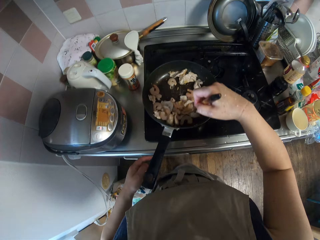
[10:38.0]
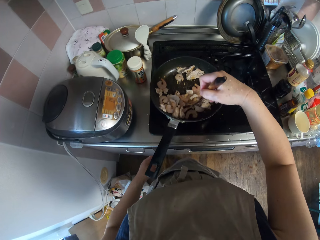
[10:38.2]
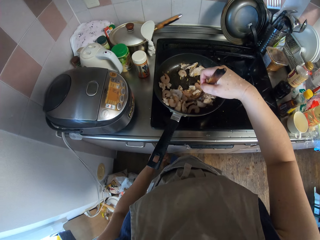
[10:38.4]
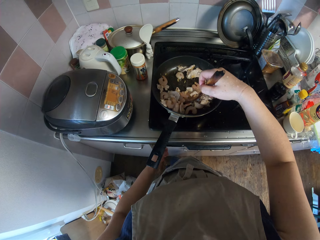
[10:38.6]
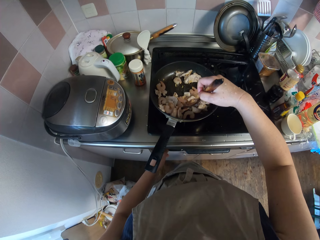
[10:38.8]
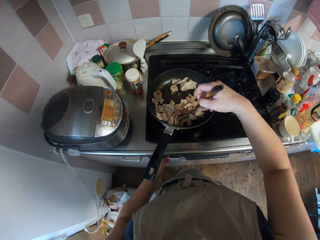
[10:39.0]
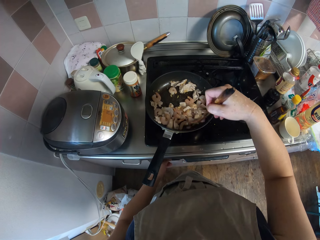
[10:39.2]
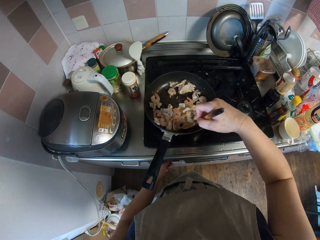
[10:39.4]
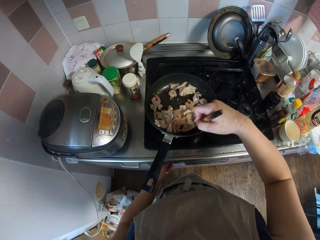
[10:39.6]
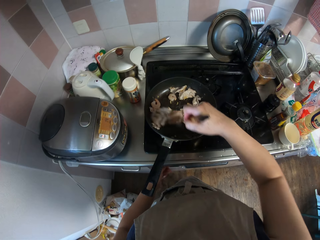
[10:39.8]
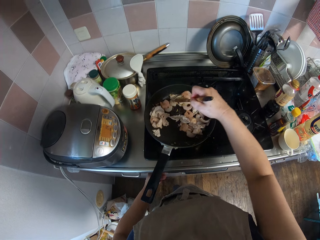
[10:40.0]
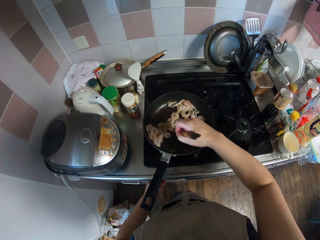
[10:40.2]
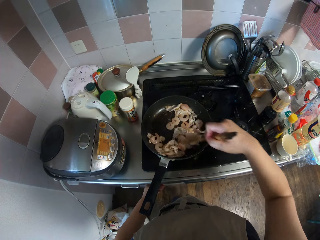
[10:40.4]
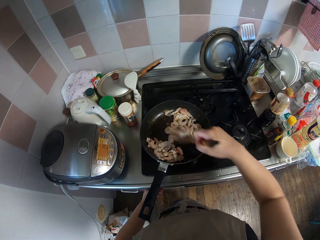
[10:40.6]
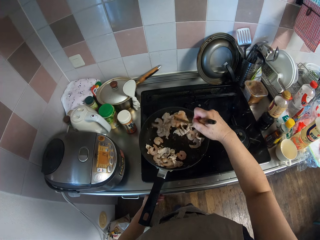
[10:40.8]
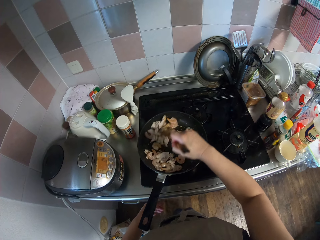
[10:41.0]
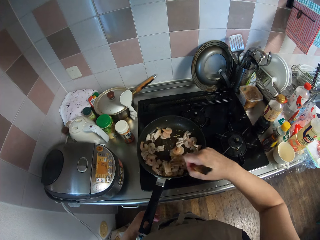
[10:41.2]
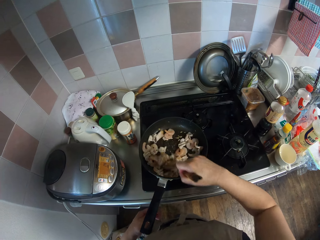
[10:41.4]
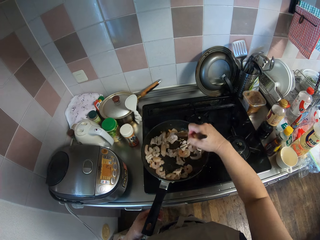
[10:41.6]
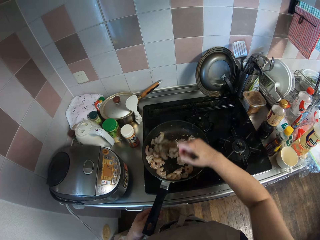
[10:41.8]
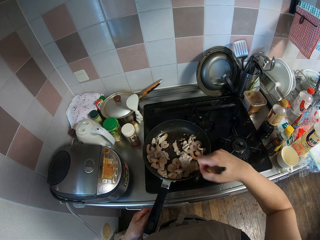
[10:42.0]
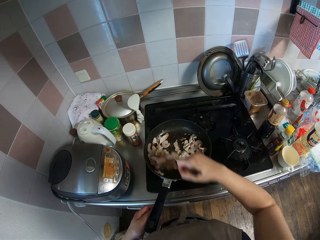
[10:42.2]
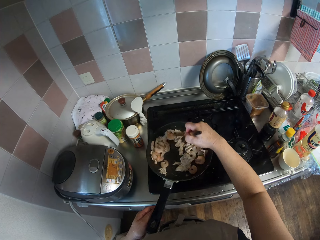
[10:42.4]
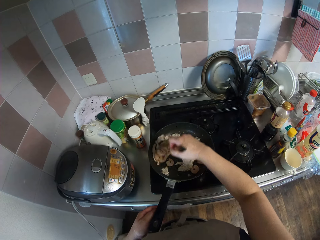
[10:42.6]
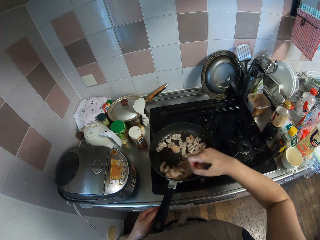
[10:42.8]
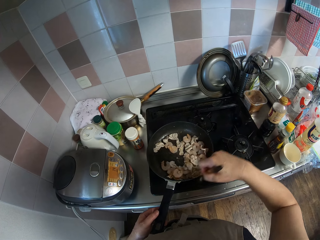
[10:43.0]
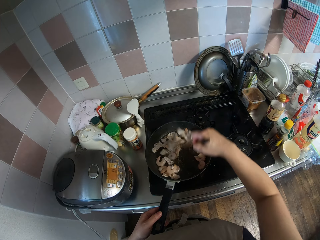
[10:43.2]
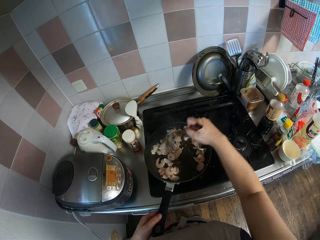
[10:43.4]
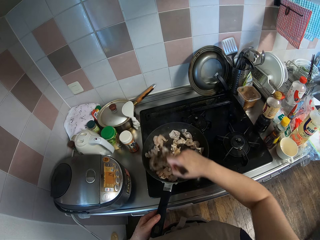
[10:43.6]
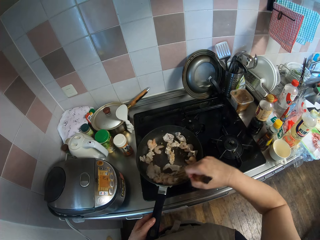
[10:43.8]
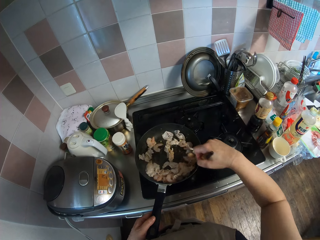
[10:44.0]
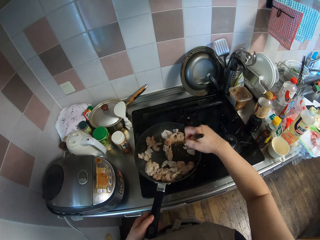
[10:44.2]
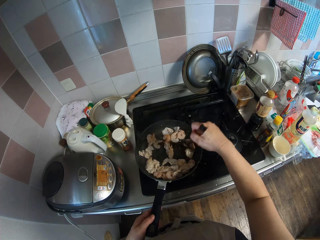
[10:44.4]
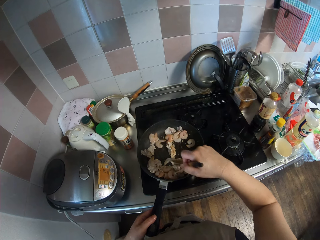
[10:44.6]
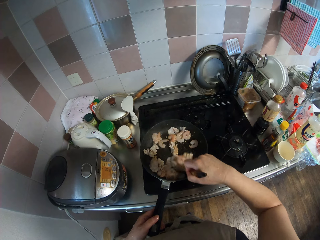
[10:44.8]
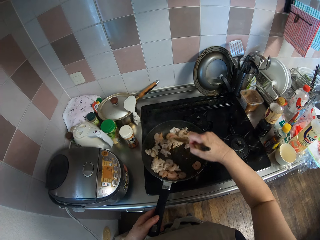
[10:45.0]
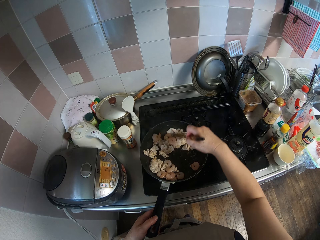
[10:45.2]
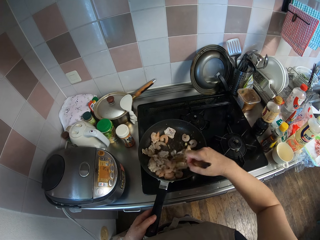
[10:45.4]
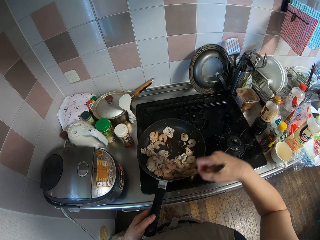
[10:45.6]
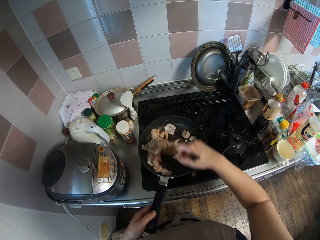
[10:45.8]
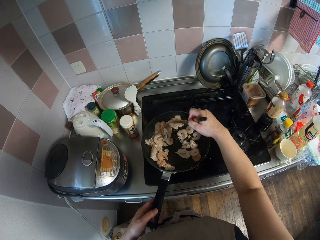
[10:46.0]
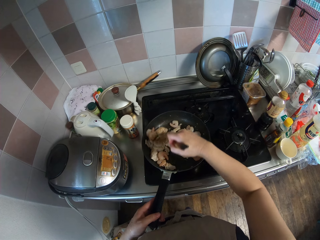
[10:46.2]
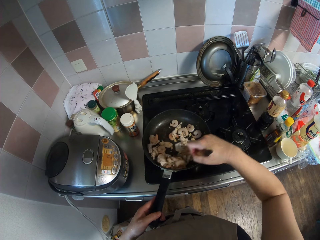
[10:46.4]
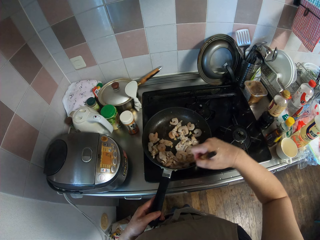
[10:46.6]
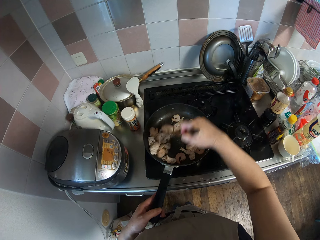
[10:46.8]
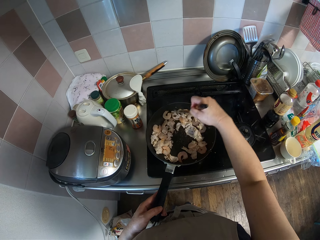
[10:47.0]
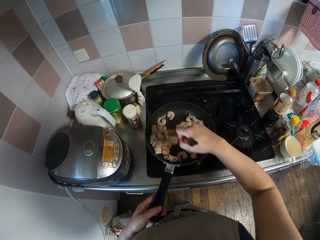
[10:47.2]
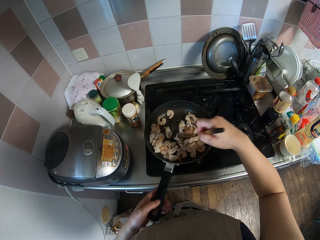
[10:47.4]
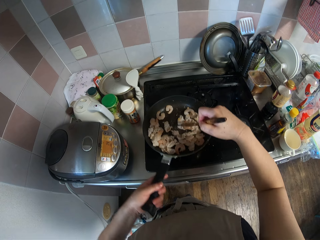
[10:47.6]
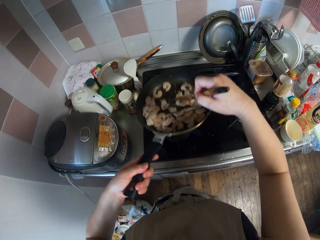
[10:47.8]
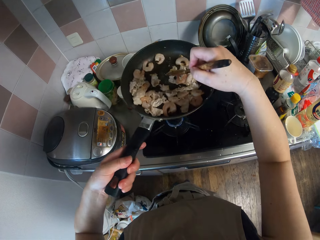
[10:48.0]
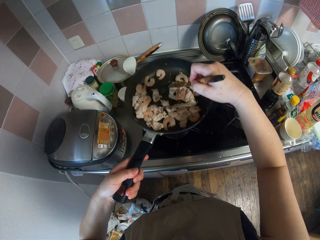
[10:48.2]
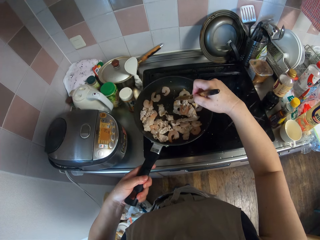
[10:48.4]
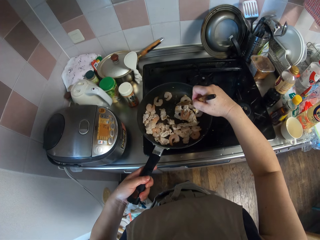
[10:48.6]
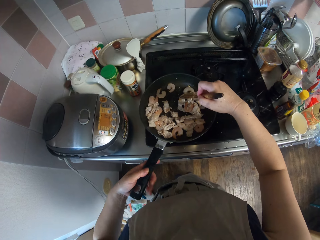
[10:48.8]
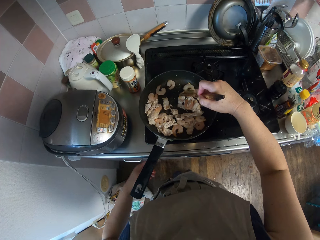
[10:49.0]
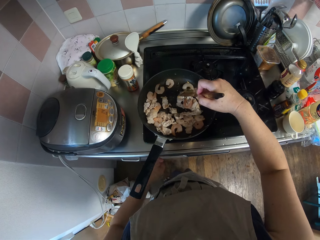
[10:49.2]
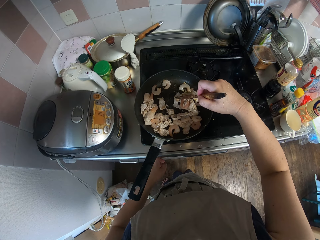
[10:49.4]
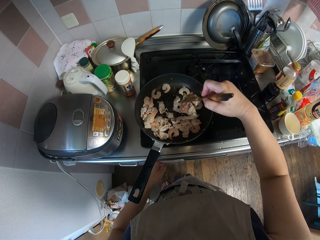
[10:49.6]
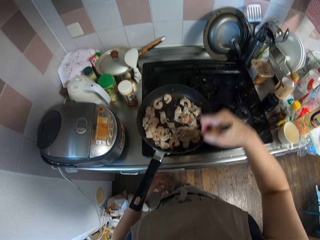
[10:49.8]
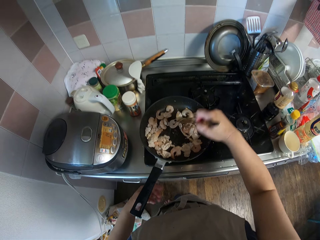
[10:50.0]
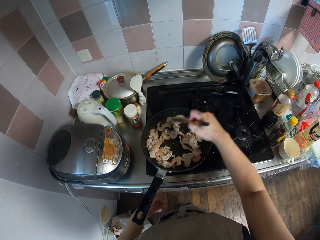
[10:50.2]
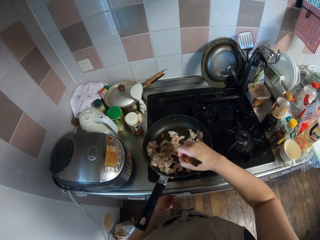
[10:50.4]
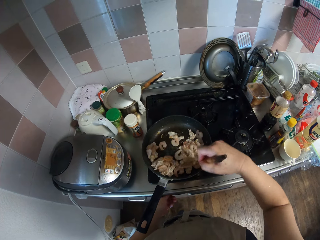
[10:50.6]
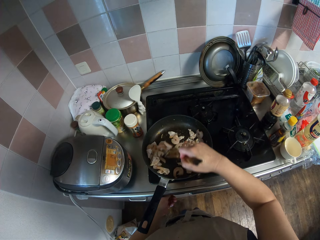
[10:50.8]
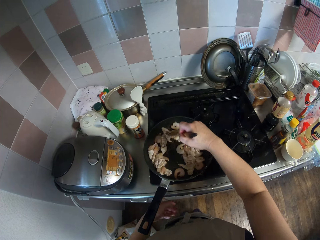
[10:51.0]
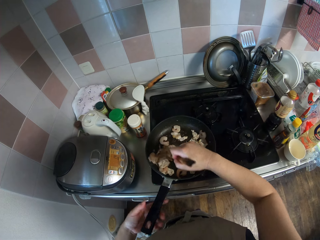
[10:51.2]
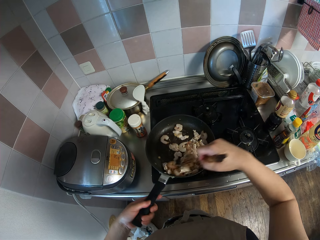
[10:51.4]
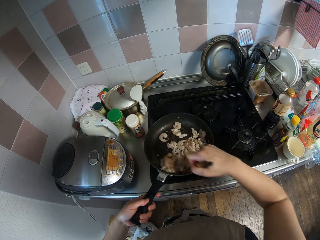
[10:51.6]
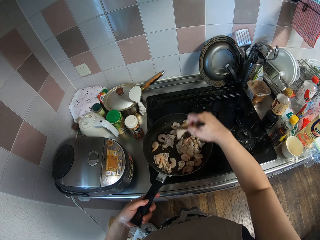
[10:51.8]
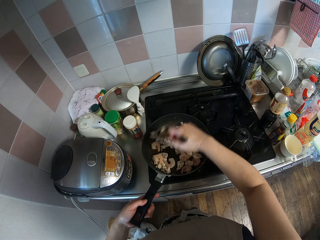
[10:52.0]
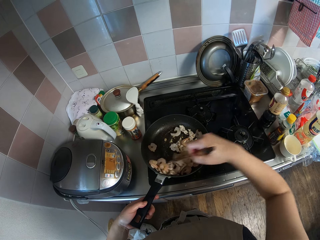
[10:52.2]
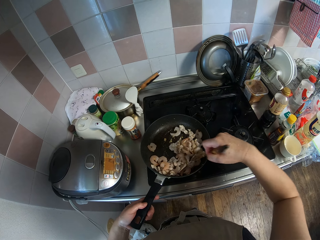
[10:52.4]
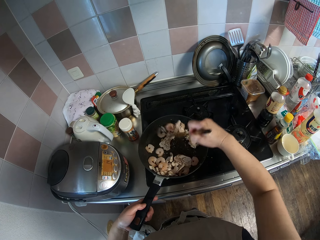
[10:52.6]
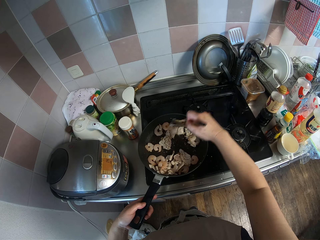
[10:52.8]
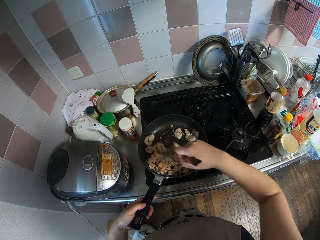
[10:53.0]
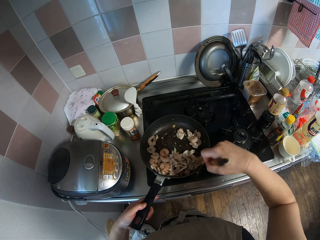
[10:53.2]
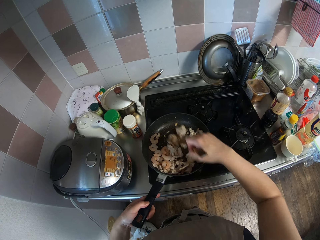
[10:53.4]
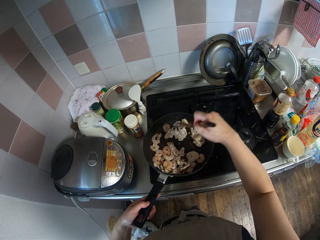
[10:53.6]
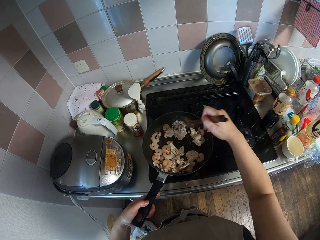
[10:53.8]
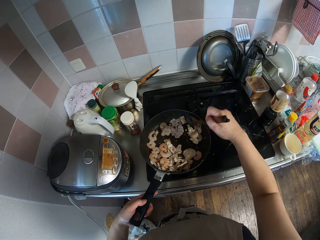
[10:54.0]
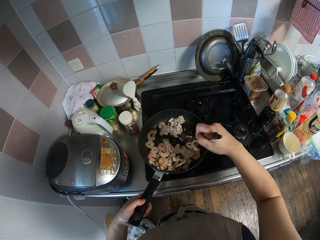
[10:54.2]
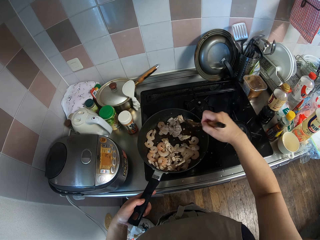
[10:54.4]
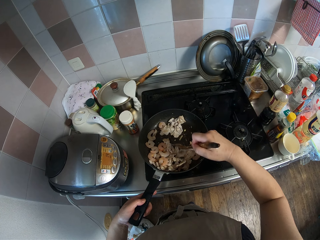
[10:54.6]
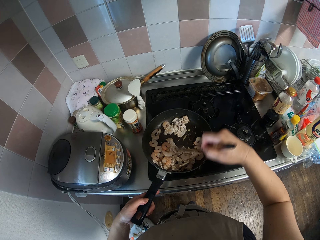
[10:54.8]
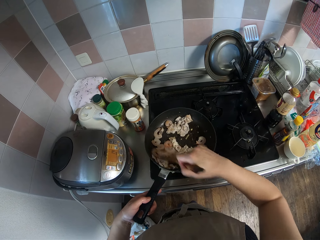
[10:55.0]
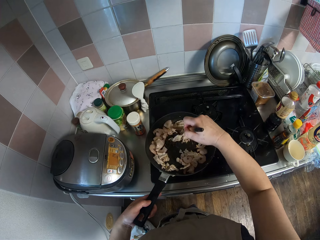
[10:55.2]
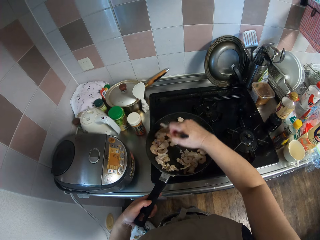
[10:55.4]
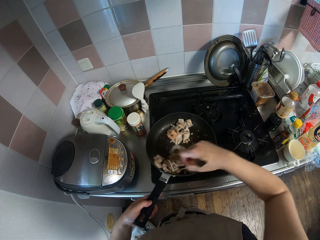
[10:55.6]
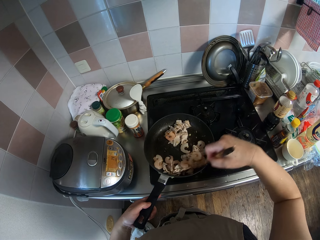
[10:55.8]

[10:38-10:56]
The camera wearer adjusts the cooker. They stir the food. They lift up the pan and put down the pan. They adjust the cooker. They stir the food.

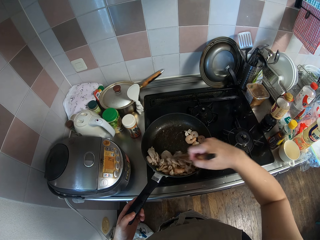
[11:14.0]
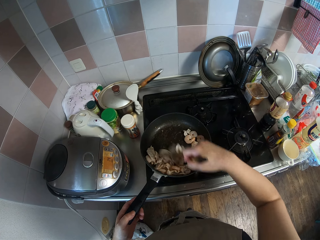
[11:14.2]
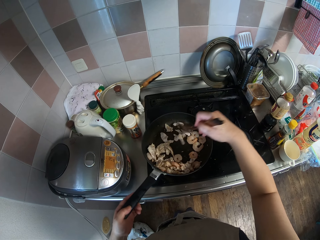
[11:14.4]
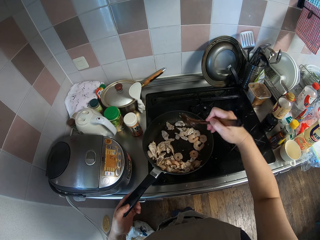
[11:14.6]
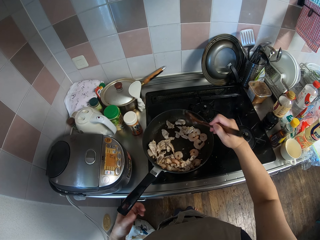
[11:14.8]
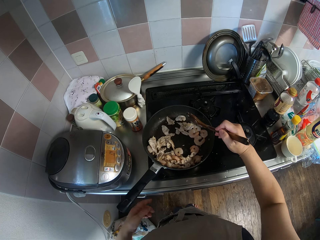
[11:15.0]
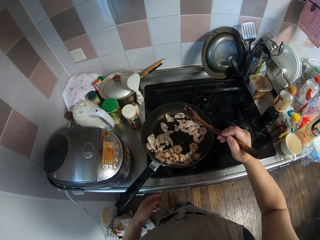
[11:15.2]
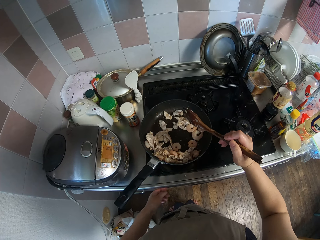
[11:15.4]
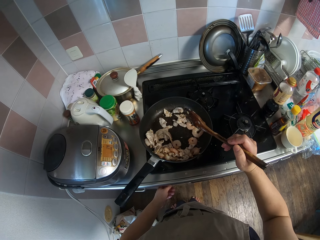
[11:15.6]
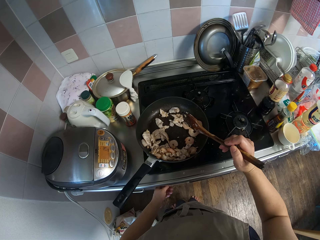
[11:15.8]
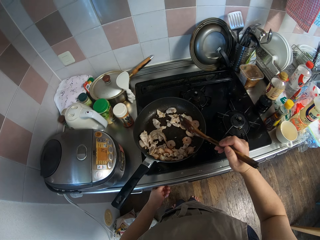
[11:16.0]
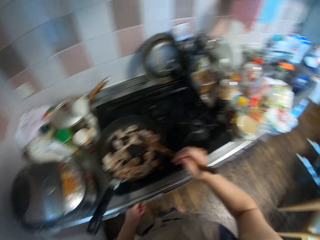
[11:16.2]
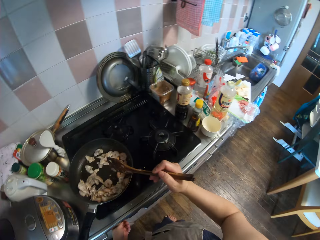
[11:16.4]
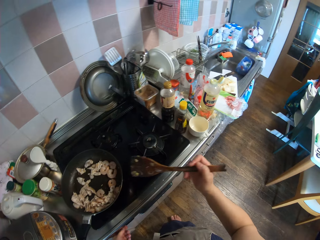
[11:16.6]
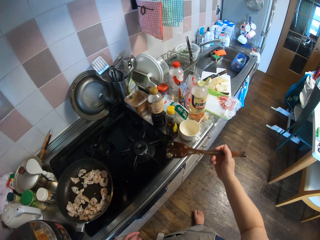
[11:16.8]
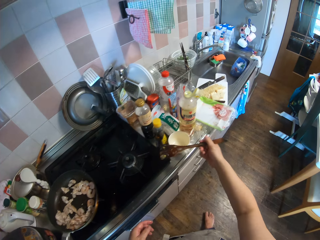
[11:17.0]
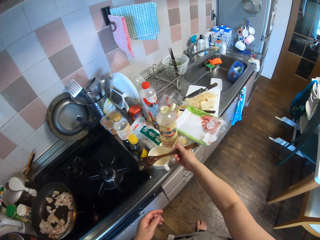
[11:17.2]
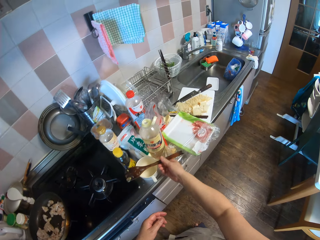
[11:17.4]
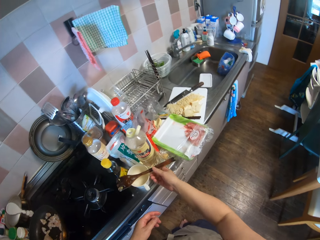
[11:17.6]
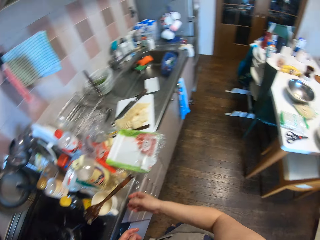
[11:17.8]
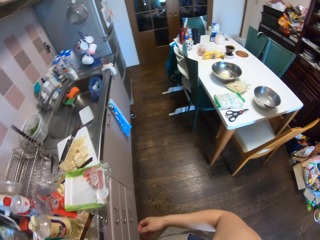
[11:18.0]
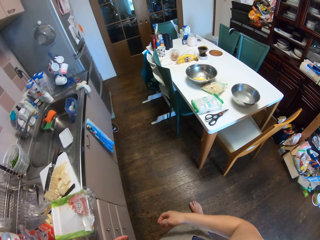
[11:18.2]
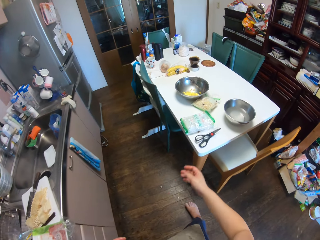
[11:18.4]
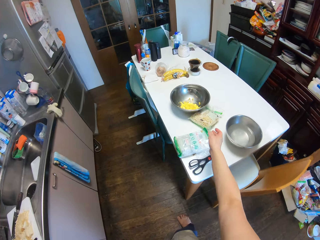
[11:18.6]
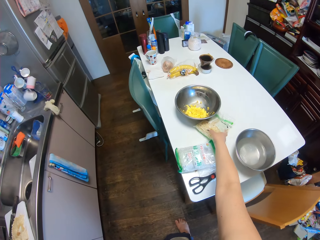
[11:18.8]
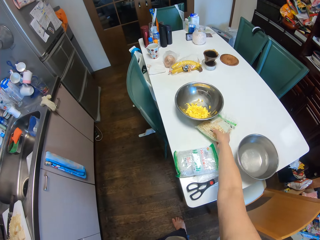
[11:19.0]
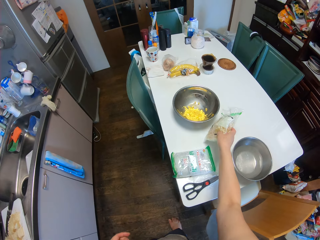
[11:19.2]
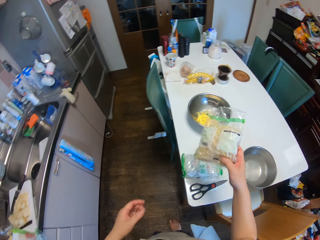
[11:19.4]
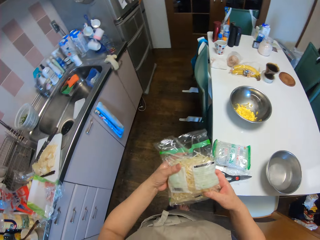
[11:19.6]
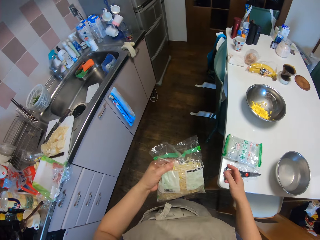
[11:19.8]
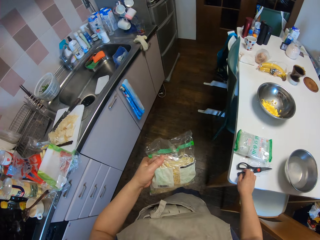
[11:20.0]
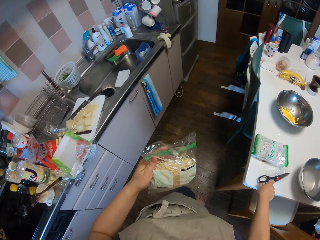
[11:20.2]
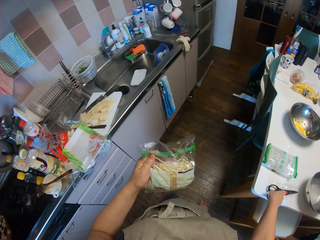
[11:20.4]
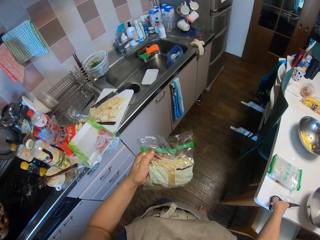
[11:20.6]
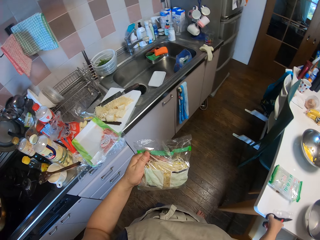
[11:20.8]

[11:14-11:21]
The camera wearer adjusts the cooker. They drop the wooden spoon on top of a cup. They walk around the room. They pick up a pack of noodles from the table. They pick up a scissors from the table.
